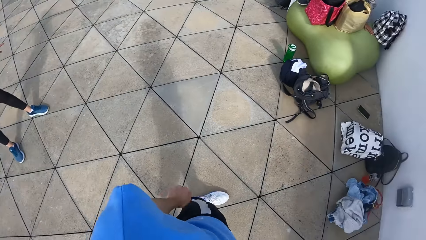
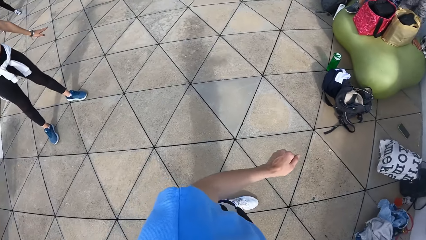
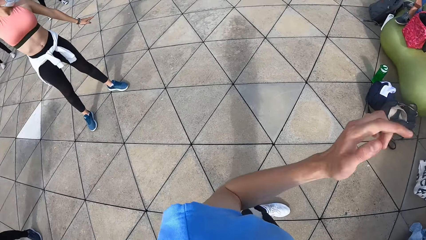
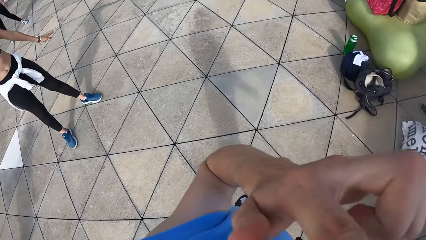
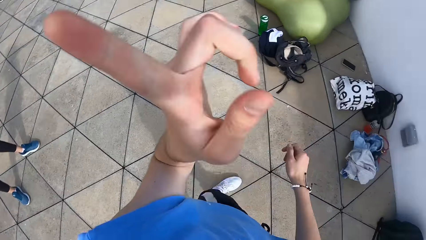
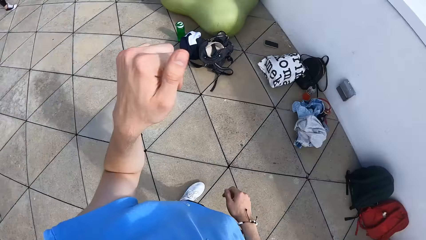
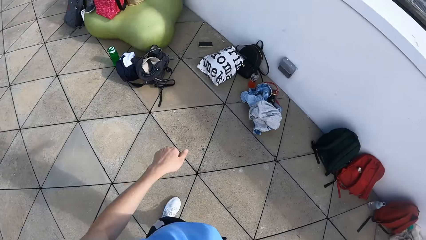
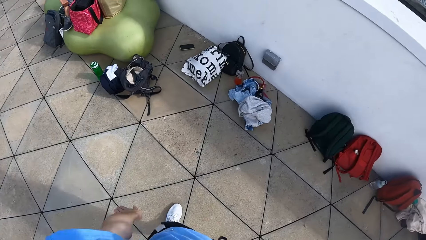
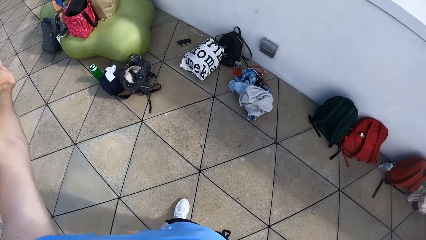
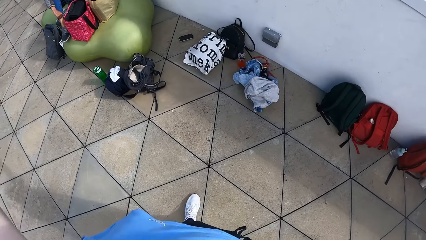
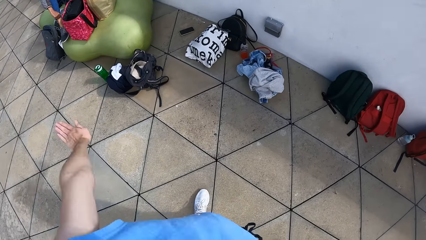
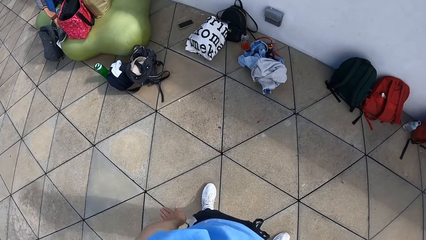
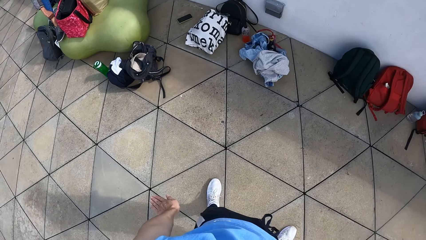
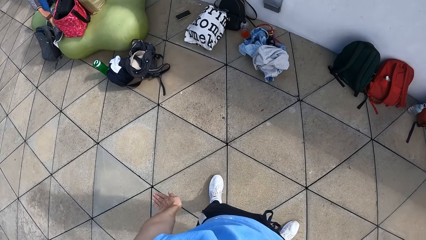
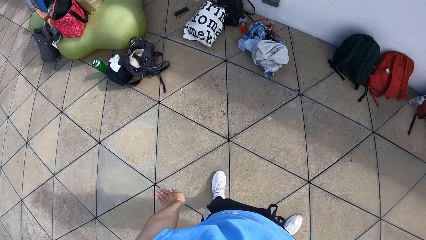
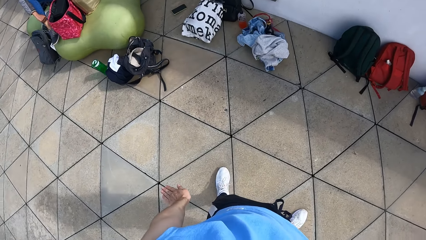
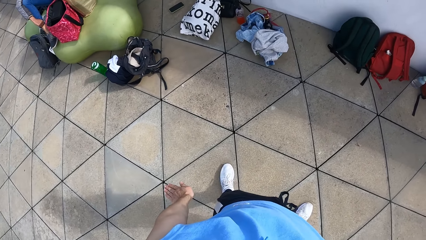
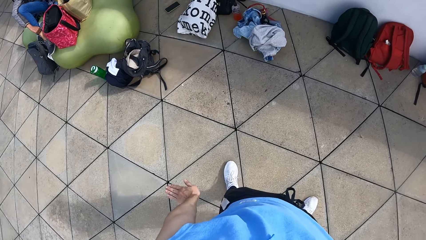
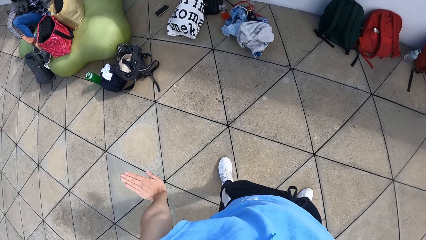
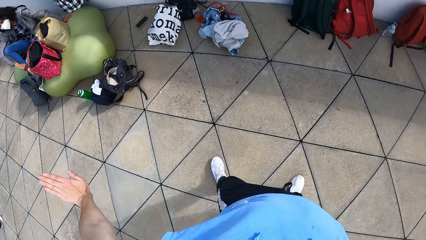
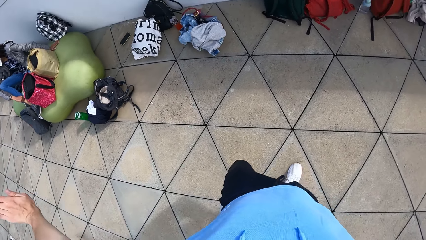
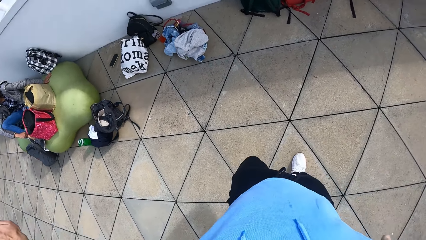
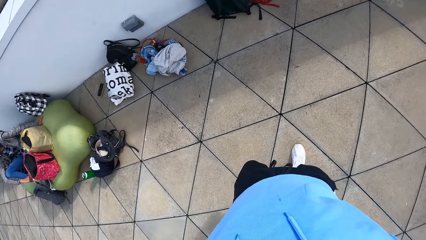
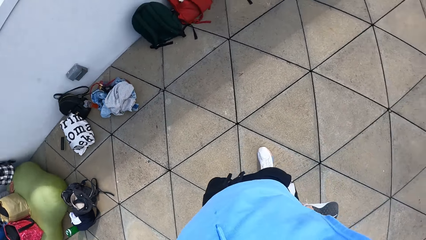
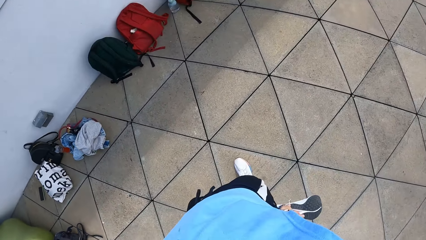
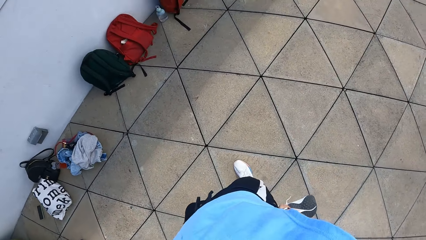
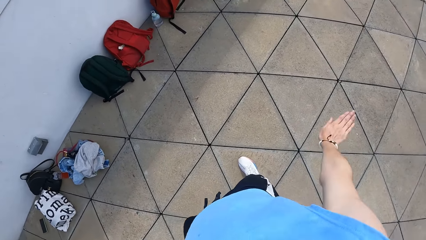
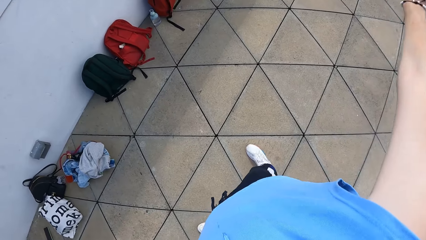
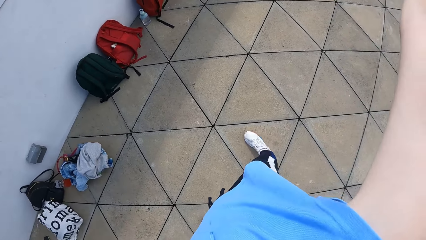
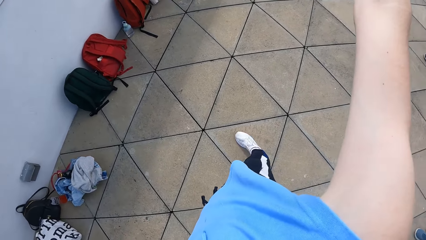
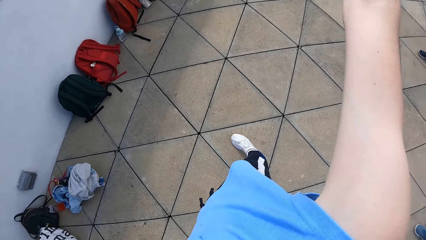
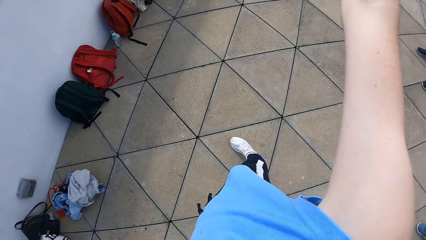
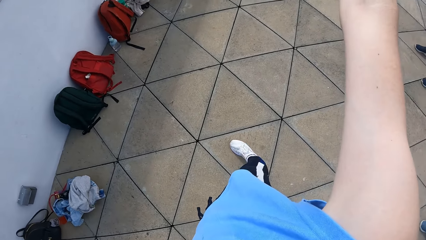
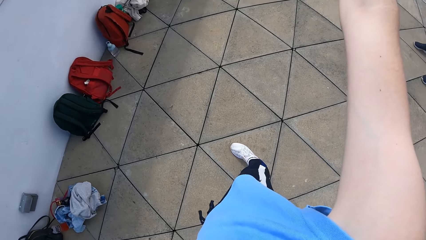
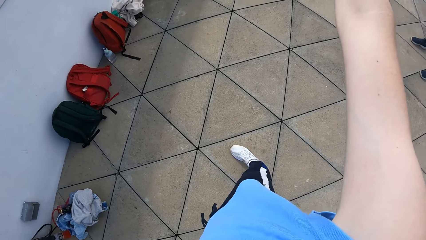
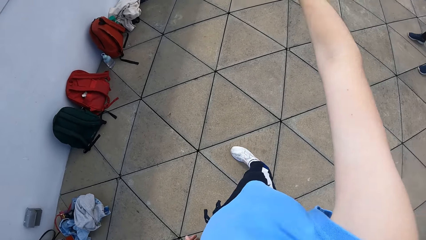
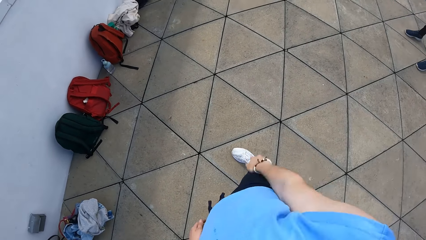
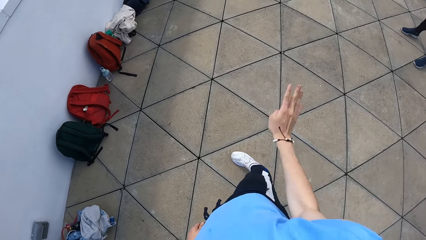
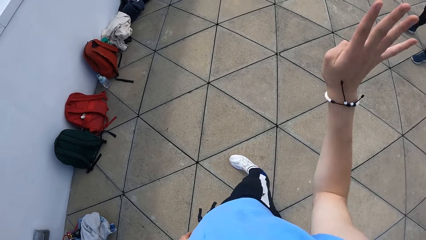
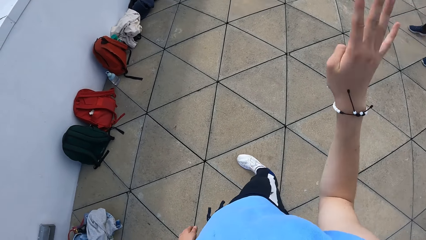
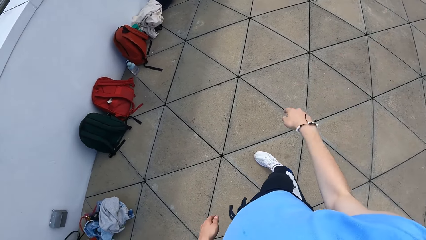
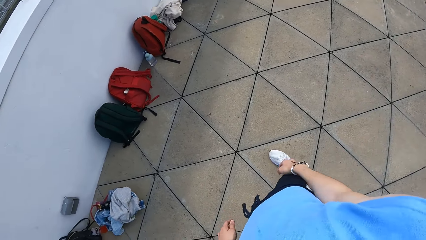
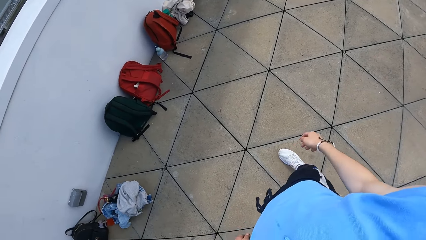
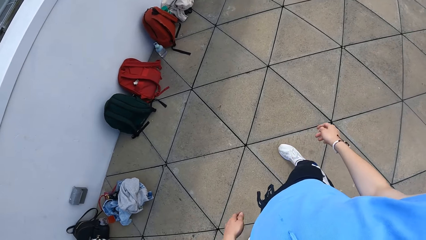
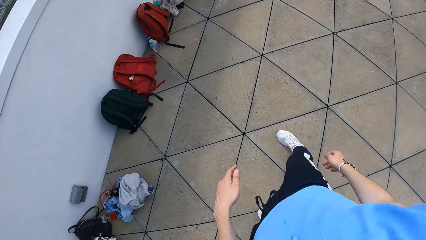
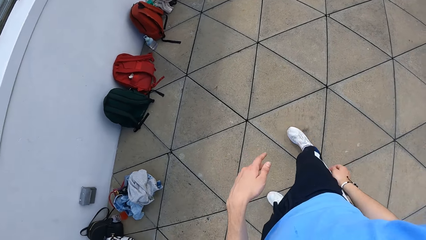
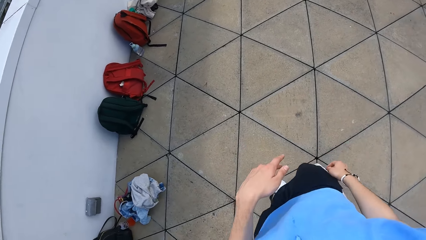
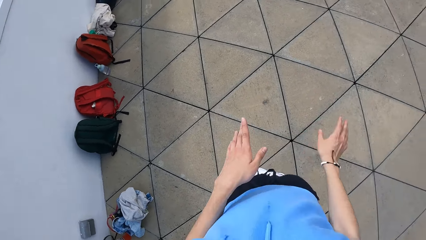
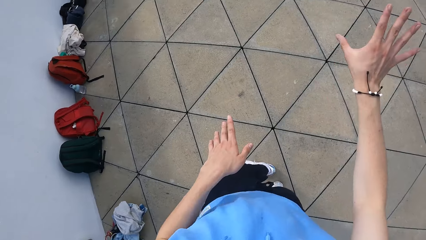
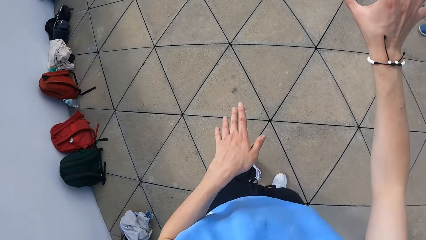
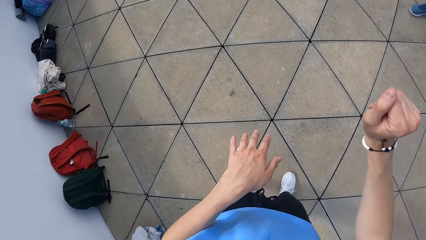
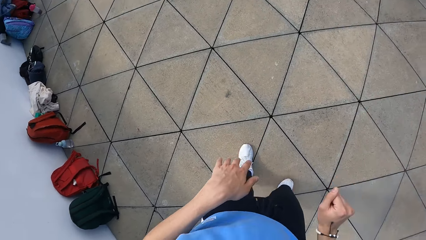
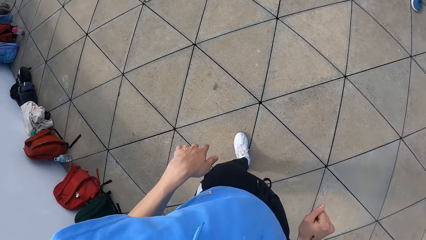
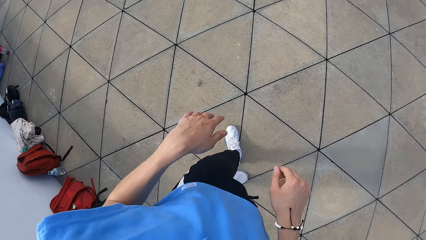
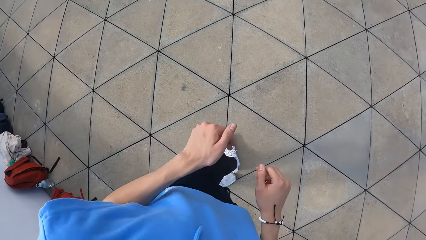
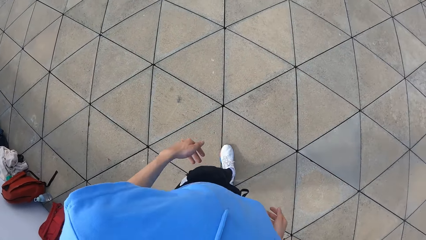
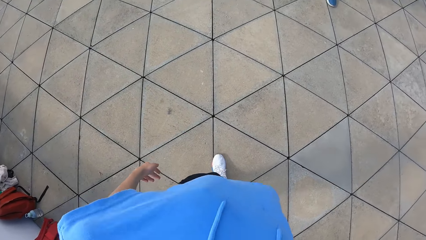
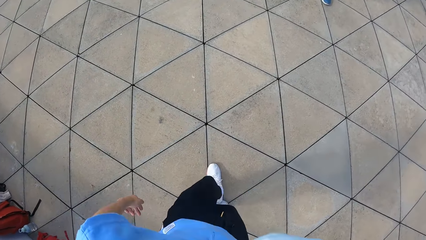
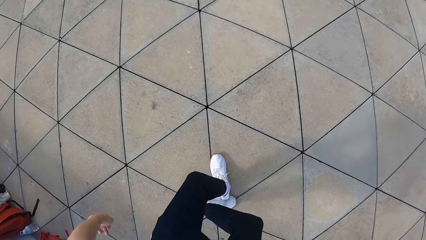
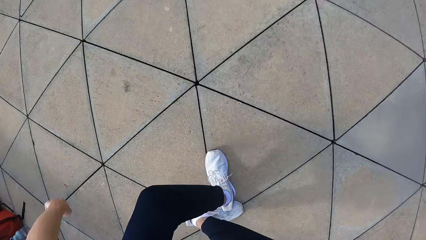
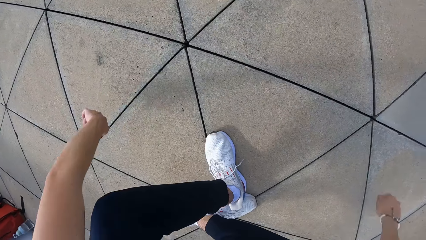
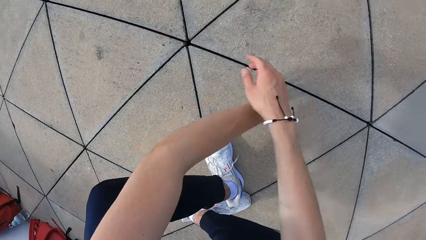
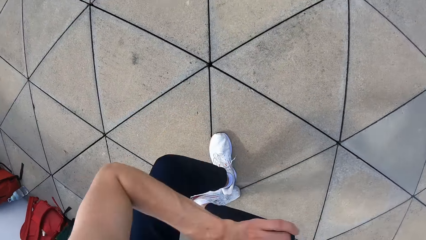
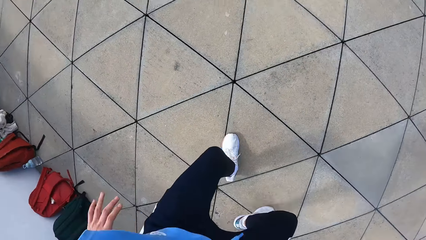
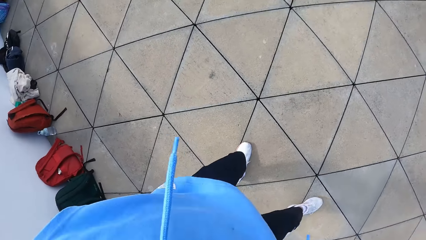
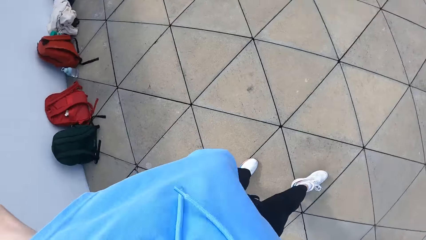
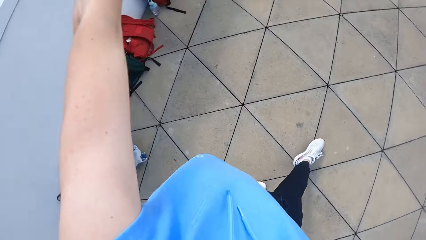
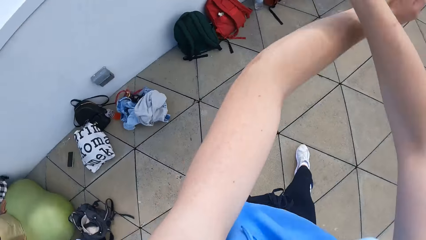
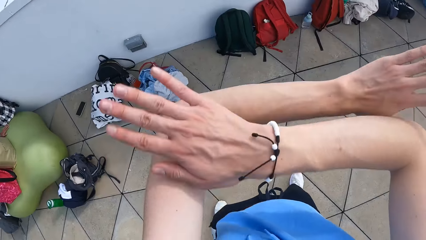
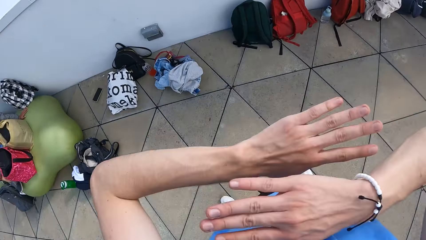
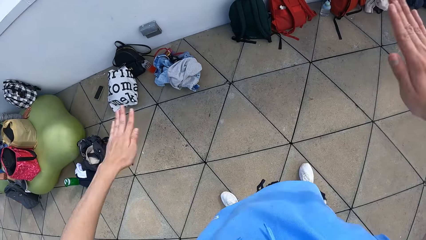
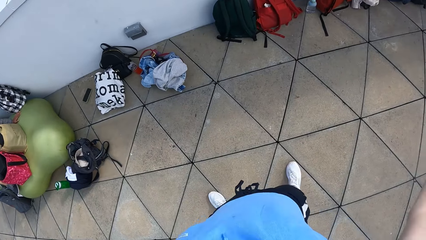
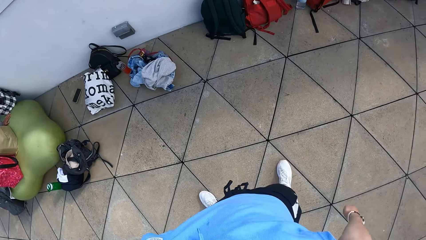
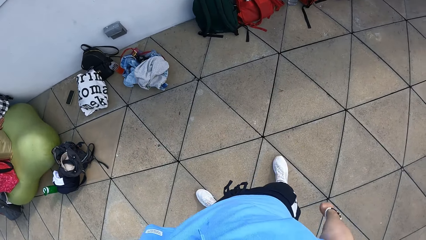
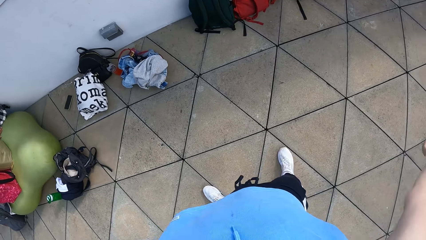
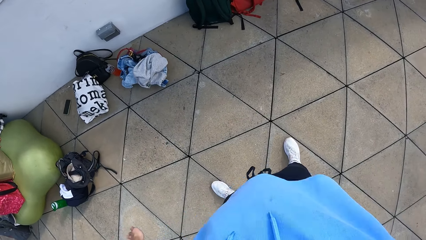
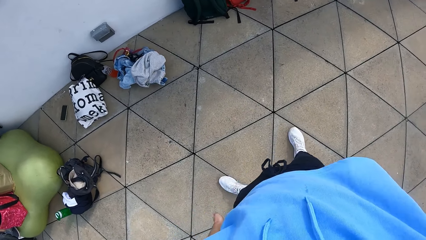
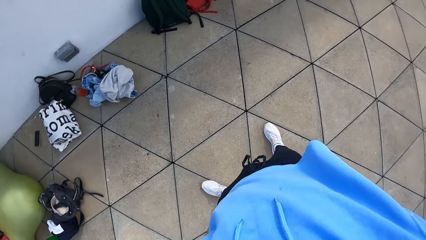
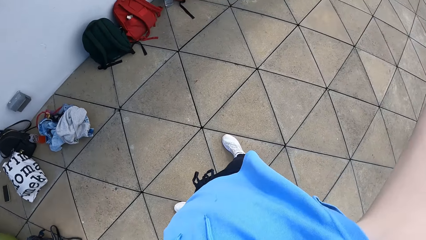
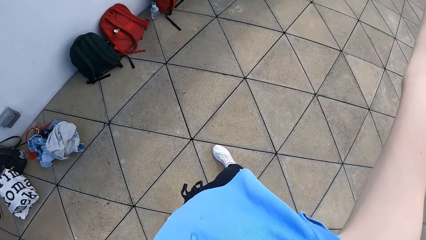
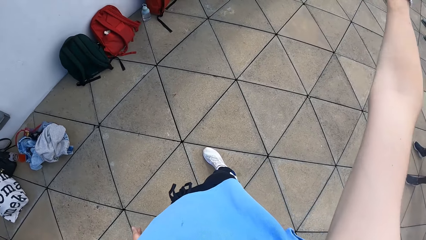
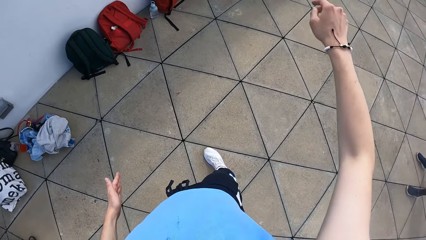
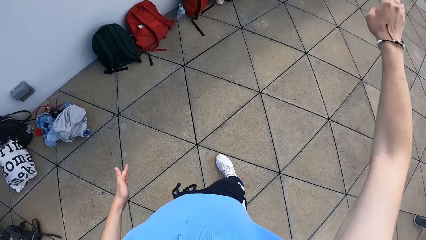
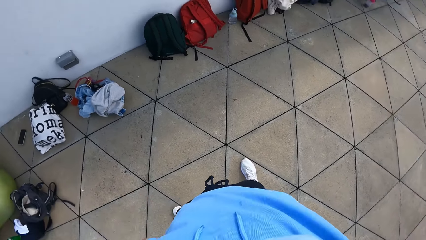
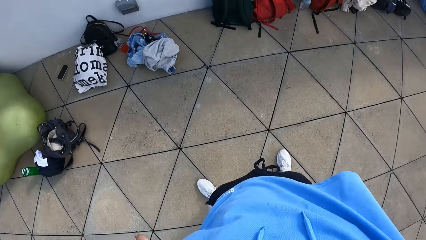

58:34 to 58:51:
The camera wearer moves his hands.
